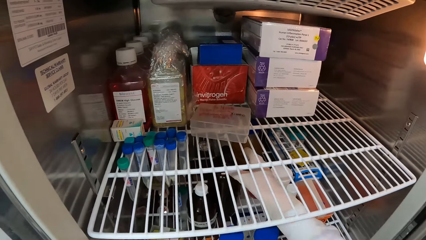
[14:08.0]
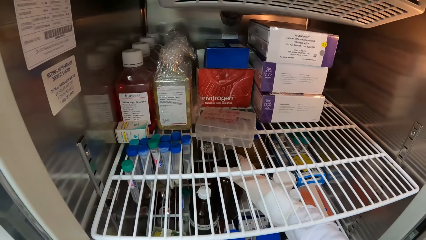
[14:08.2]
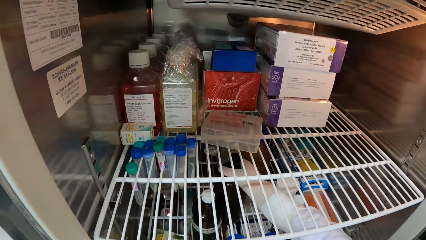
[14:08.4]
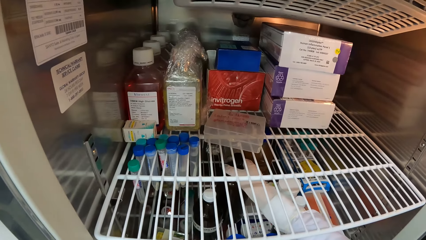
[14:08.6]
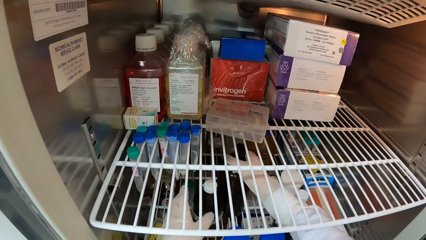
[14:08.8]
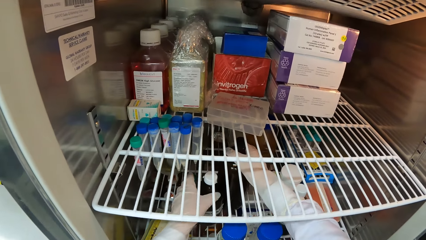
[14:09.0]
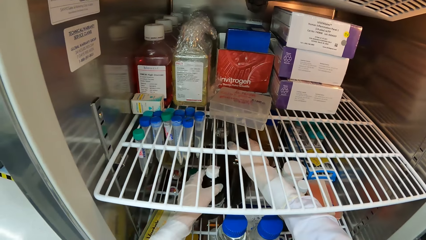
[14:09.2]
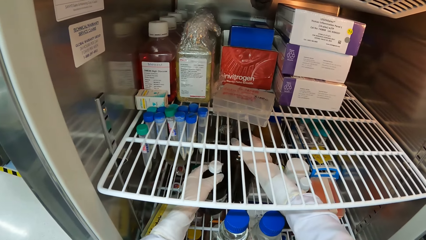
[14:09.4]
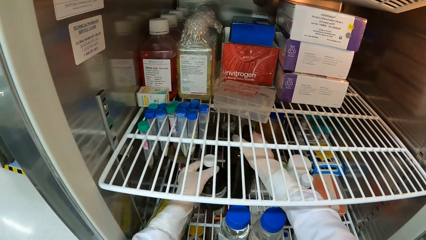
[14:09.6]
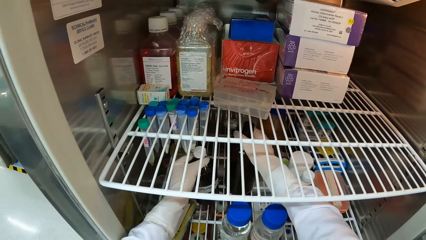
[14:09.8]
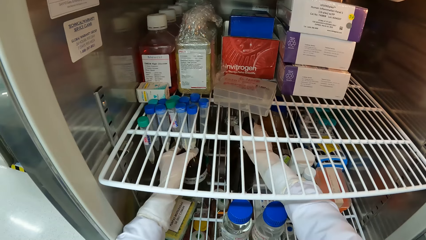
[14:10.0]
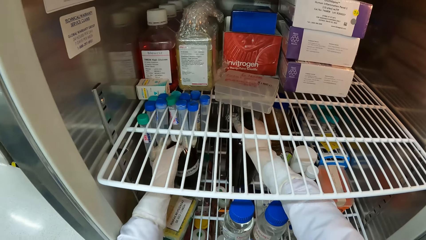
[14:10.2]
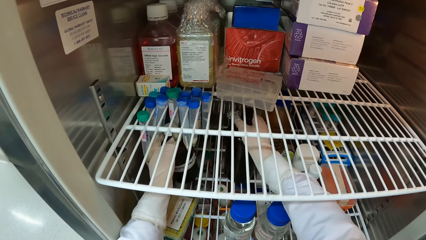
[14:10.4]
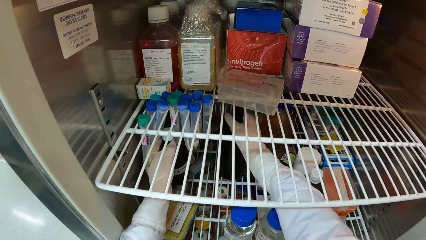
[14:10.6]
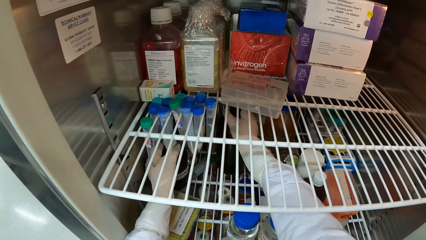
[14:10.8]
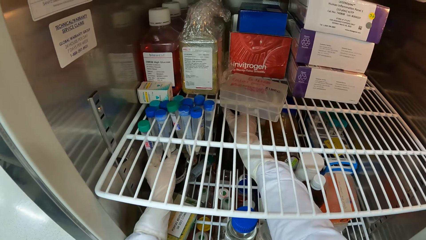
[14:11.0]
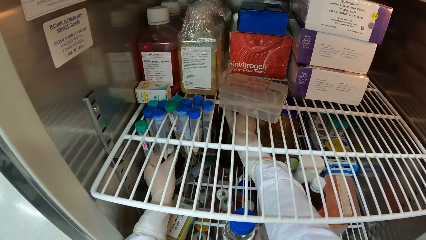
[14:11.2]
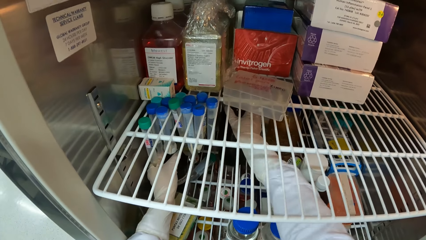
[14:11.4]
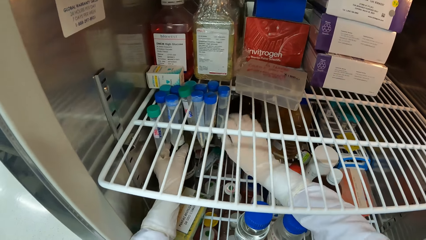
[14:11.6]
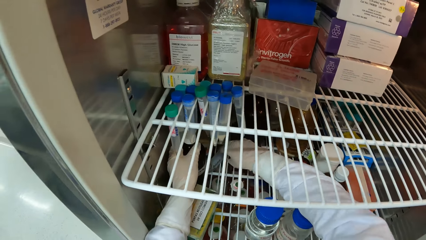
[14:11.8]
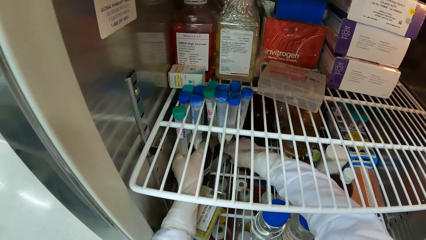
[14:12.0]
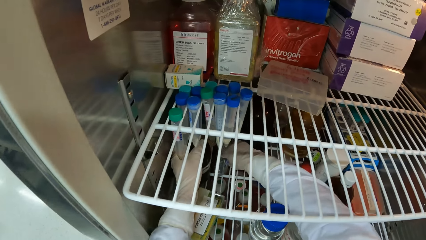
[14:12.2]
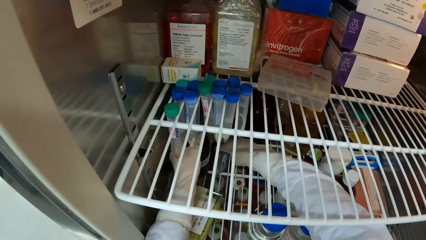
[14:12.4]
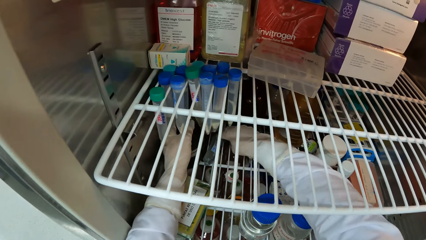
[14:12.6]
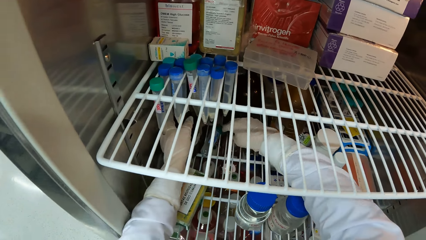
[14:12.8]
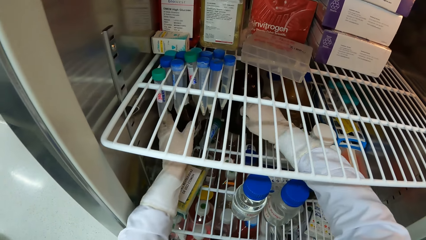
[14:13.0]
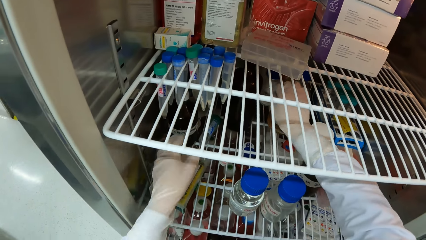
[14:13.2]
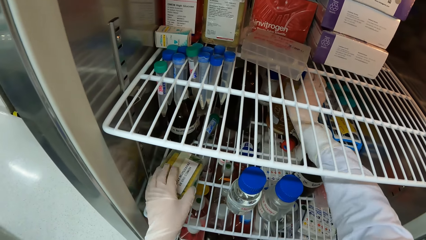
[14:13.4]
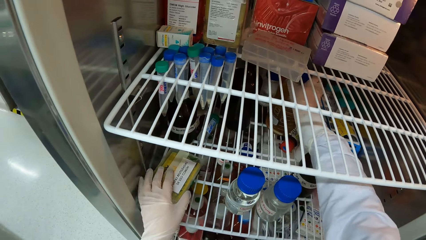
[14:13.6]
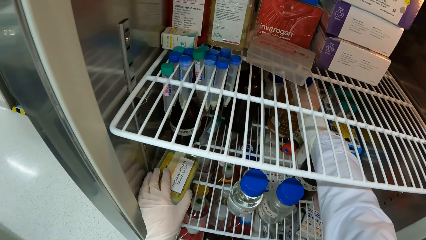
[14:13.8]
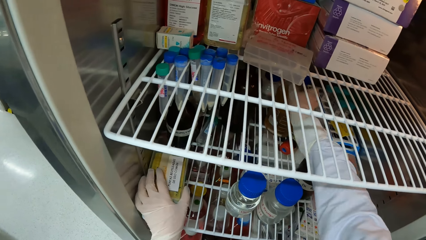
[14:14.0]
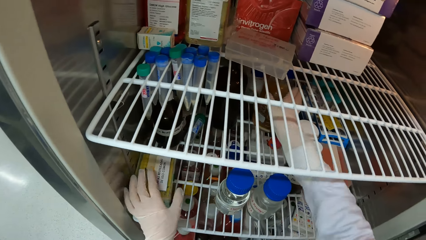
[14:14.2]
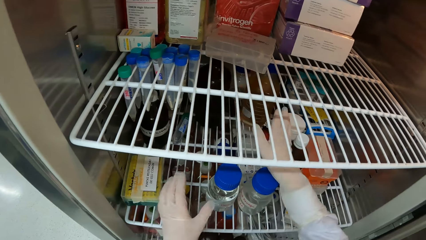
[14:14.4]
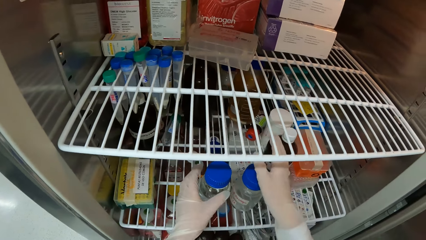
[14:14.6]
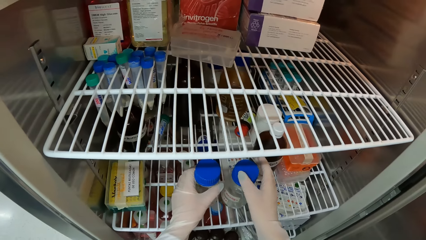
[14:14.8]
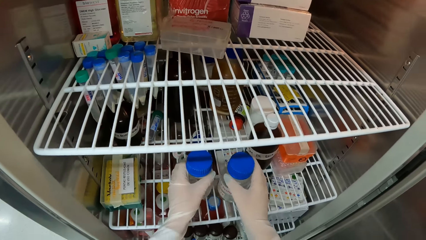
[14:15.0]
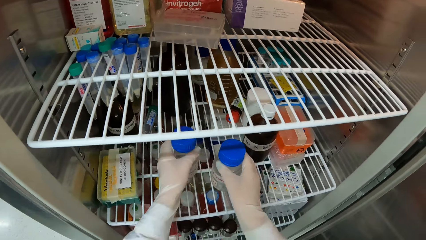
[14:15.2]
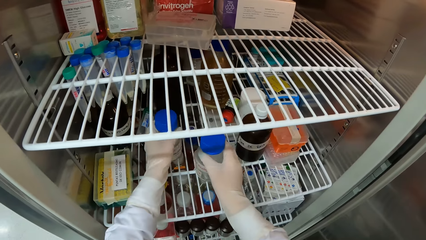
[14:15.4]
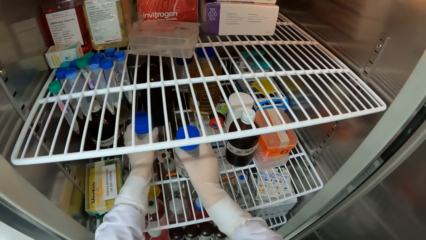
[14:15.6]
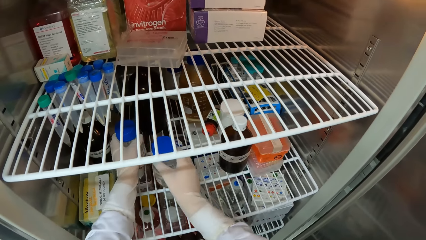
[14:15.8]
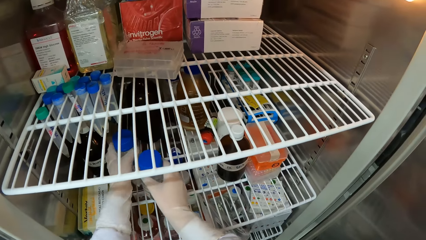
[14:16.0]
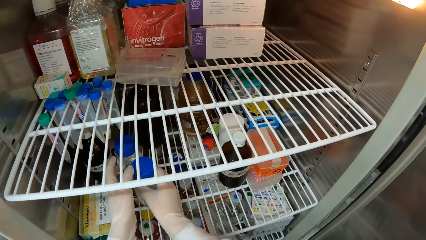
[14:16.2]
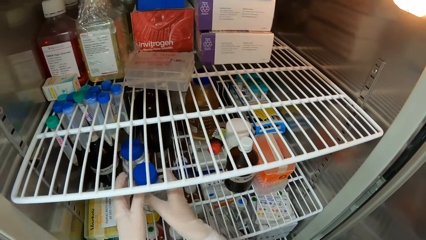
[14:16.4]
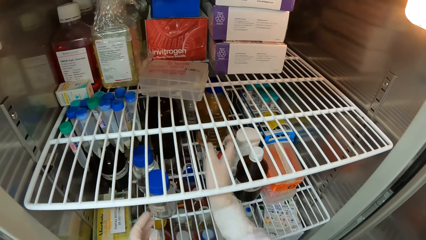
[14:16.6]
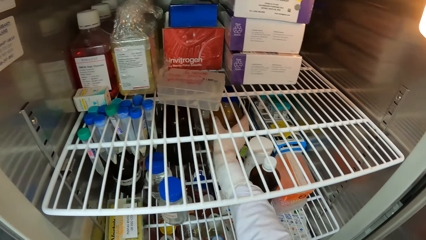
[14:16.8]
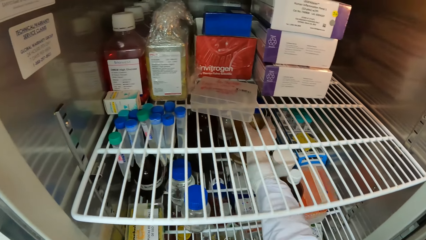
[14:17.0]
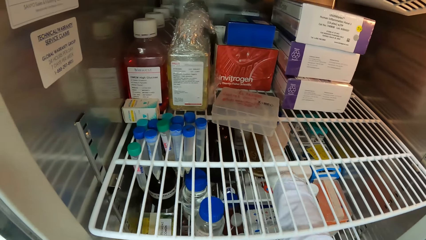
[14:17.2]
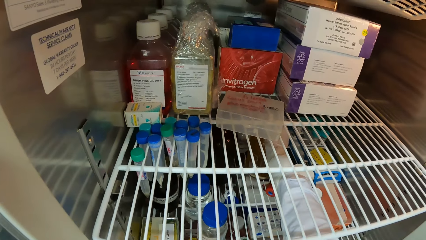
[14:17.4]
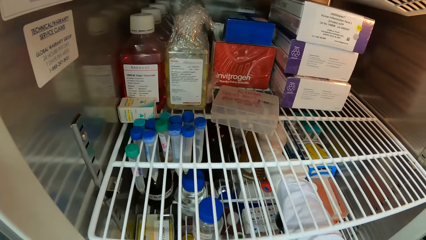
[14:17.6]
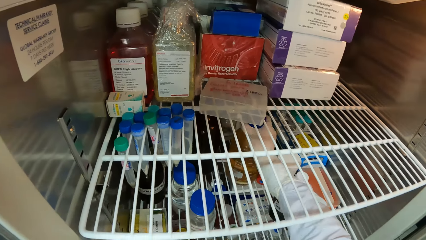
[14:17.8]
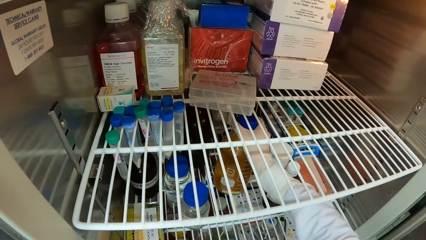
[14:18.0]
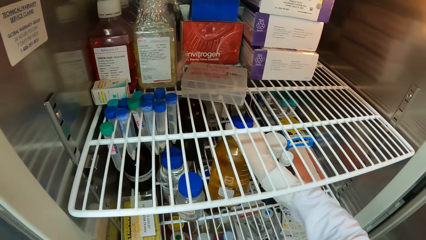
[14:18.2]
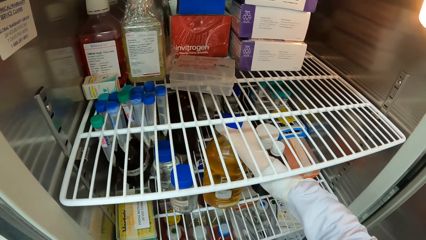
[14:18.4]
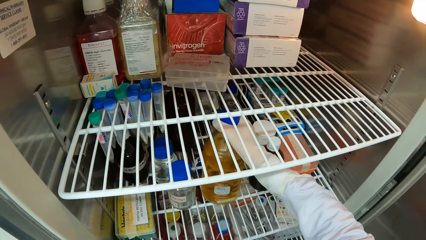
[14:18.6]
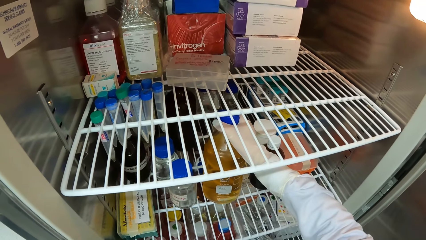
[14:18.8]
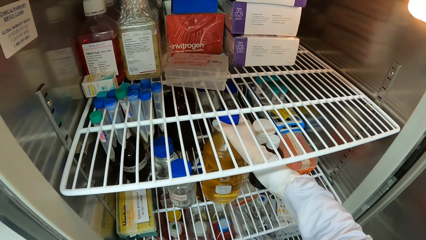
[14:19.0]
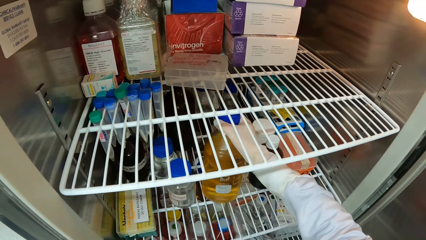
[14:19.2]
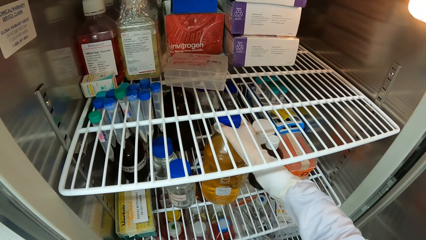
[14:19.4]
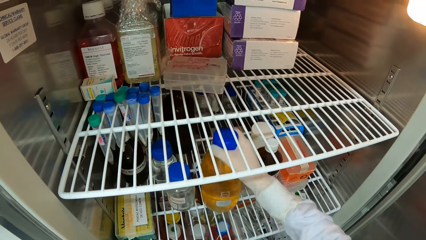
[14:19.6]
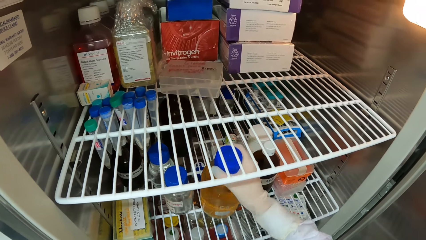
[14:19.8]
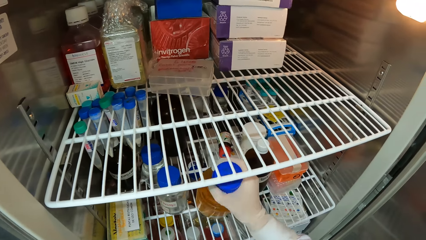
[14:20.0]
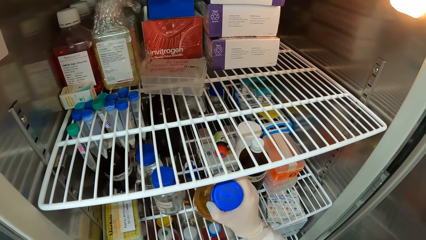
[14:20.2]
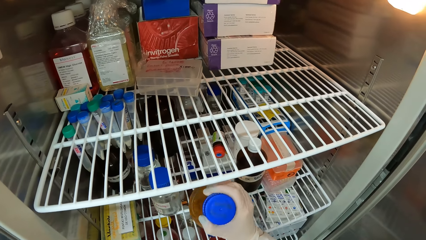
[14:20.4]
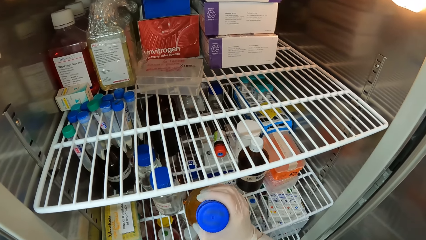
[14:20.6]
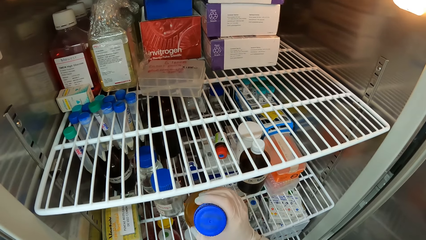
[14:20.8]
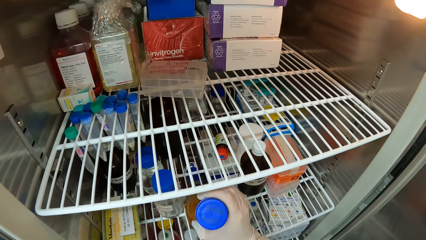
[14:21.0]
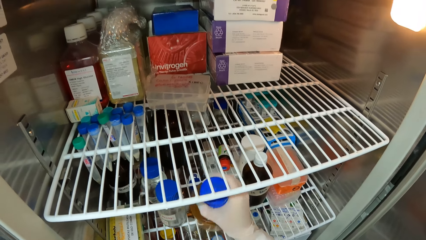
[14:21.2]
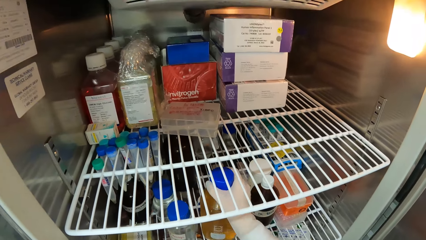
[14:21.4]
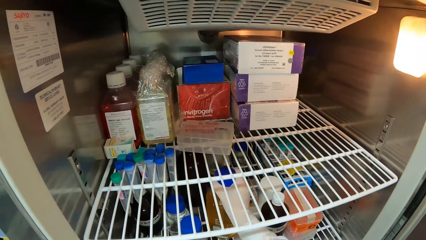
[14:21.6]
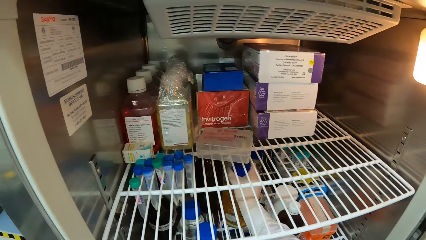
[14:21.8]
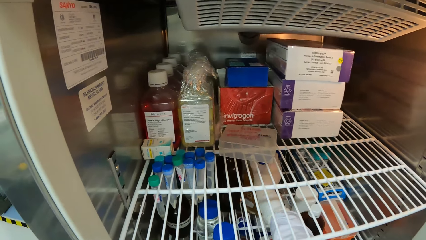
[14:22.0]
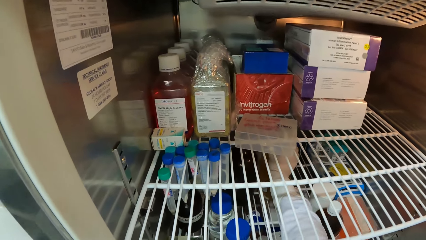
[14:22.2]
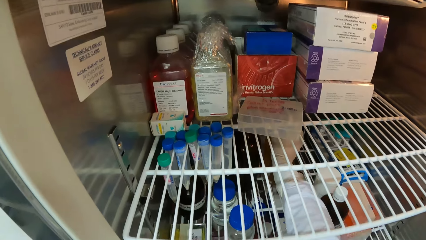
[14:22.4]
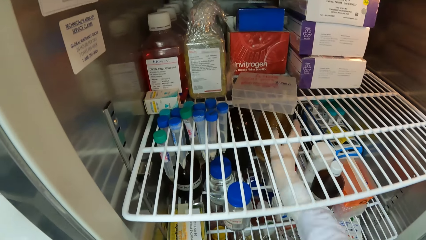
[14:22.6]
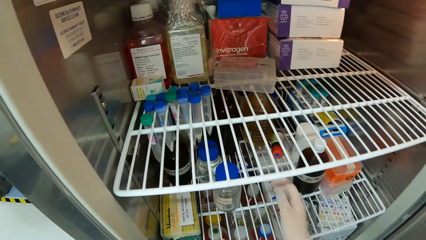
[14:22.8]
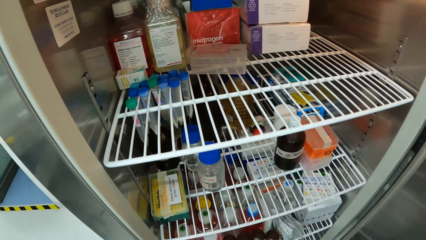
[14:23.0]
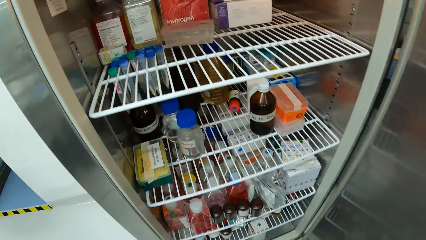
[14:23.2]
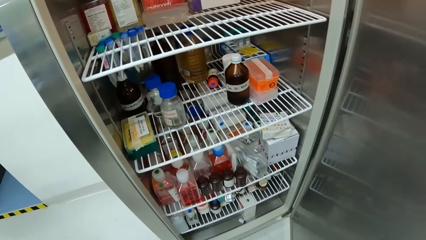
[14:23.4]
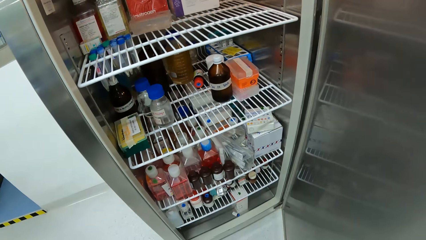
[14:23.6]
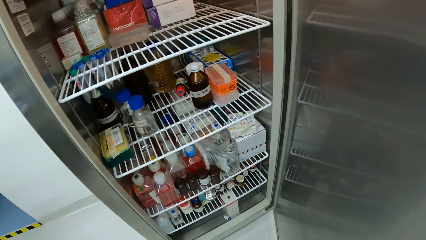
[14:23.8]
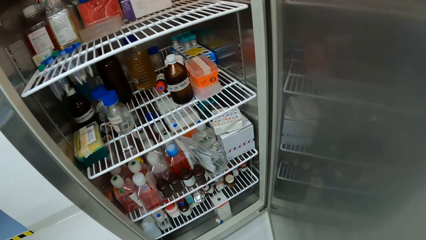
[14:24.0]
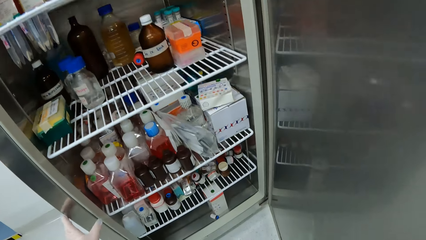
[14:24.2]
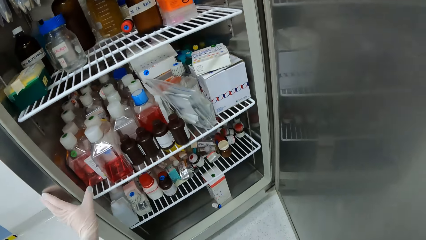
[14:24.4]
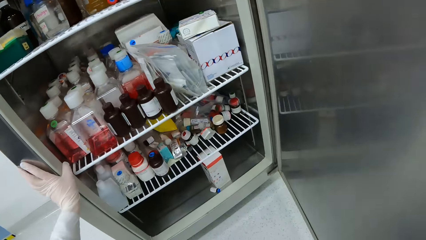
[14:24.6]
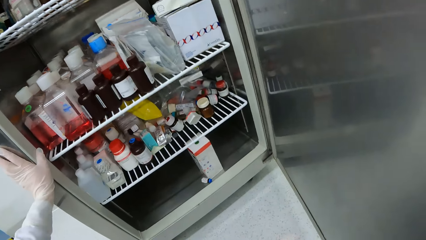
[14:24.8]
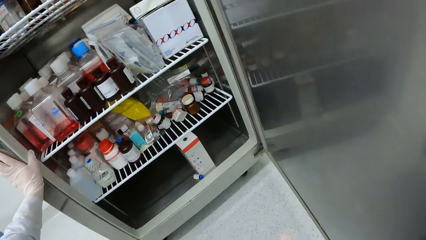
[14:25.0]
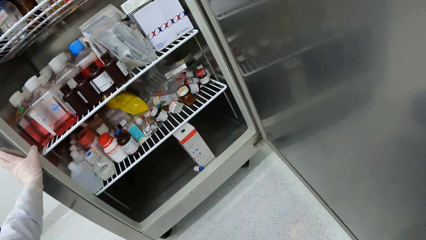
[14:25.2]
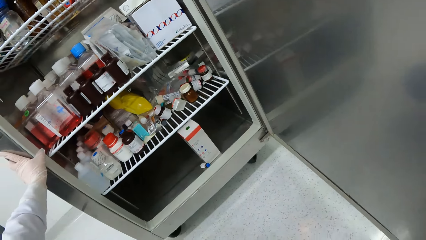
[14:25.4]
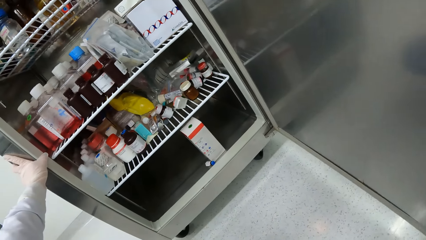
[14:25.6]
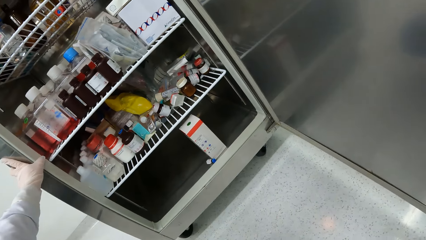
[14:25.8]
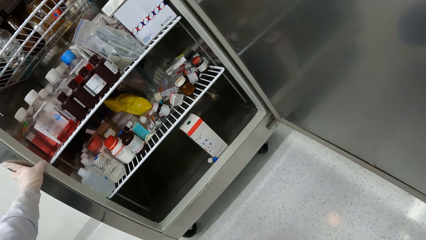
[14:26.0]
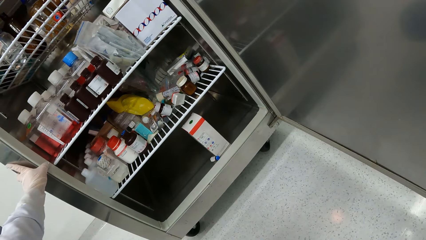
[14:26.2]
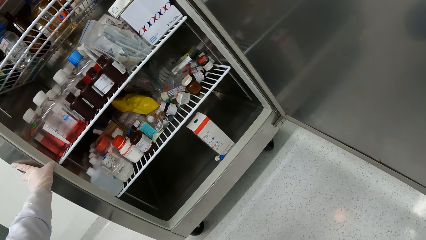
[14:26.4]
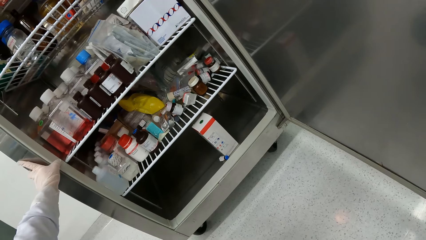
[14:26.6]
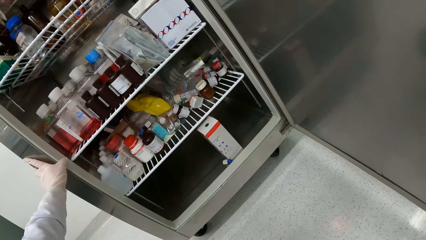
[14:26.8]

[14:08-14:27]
The camera wearer holds a jar of acid in the refrigerator with her right hand. She takes the bottle. She moves the jar of acid in the refrigerator with her left hand. She moves the jar of acid in the refrigerator with her right hand. She moves a test tube in the refrigerator with her right hand. She moves a plate of sulfur in the refrigerator with her left hand. She touches the jar of acid in the refrigerator with her right hand. She takes the bottle. She moves a bottle of reagent in the refrigerator with her left hand. She moves the bottle of reagent in the refrigerator with her right hand. She moves the jar of acid in the refrigerator with her right hand. She takes the bottle. She examines the jar of acid in the refrigerator with her right hand. She moves the jar of acid in the refrigerator with her right hand. She places her left hand on the side of the refrigerator. She looks in the fridge.
